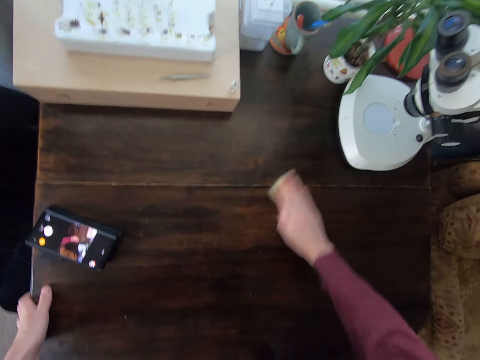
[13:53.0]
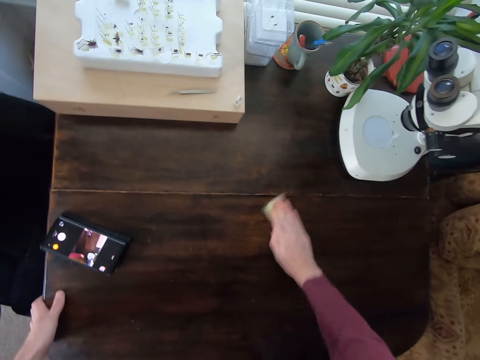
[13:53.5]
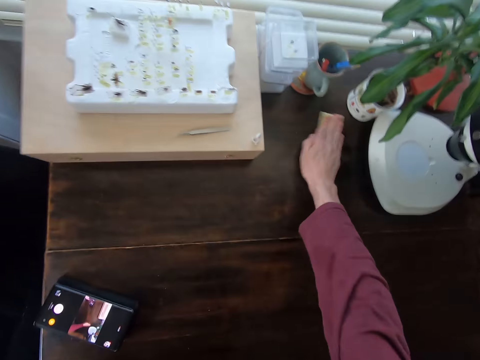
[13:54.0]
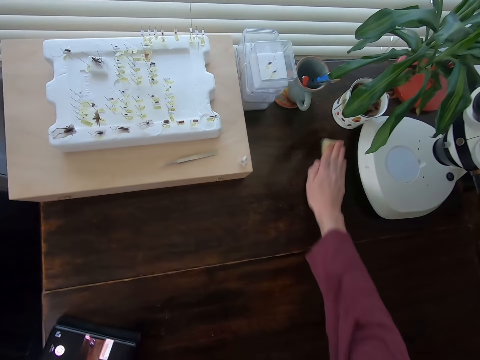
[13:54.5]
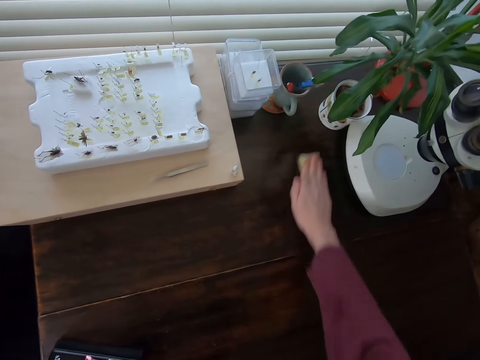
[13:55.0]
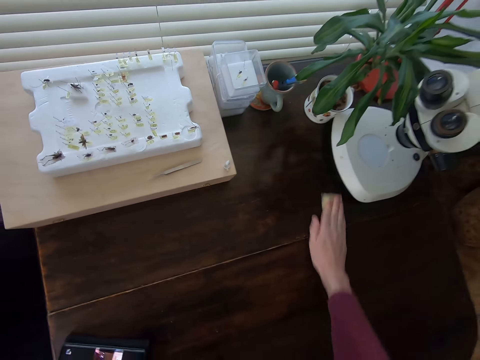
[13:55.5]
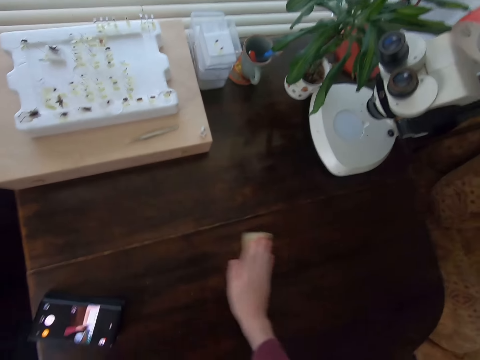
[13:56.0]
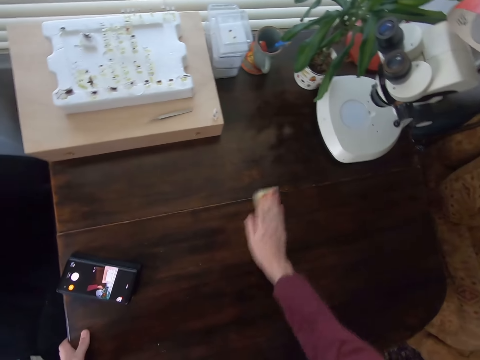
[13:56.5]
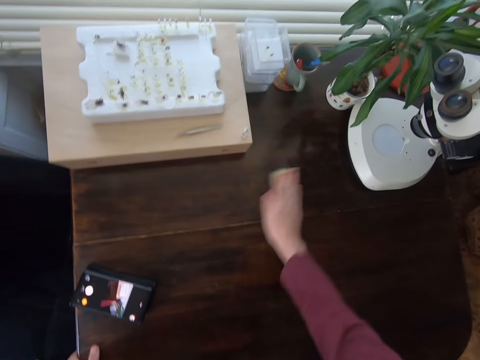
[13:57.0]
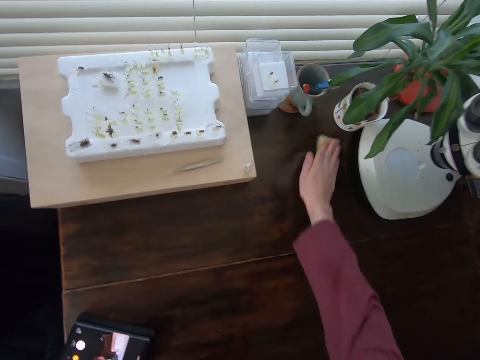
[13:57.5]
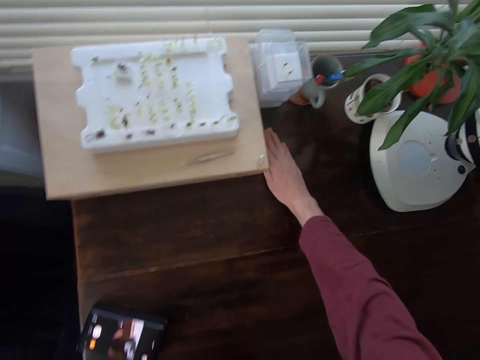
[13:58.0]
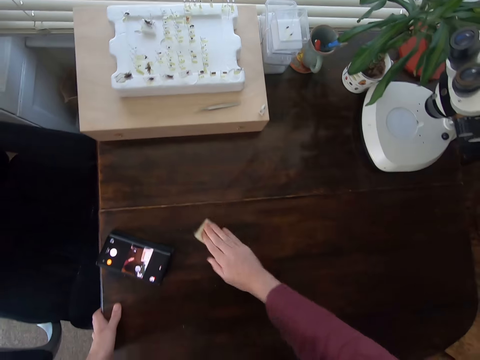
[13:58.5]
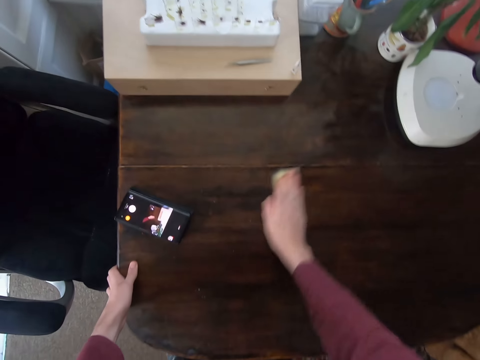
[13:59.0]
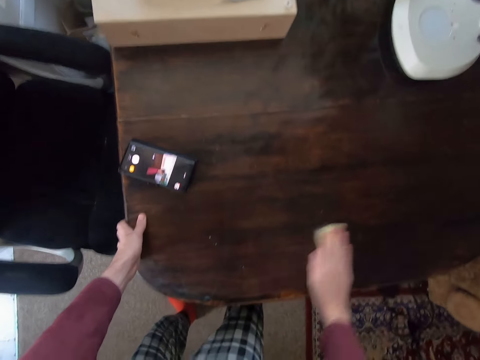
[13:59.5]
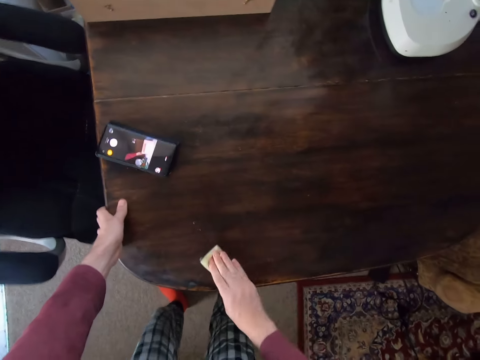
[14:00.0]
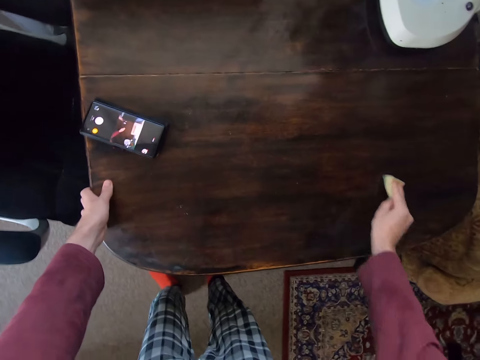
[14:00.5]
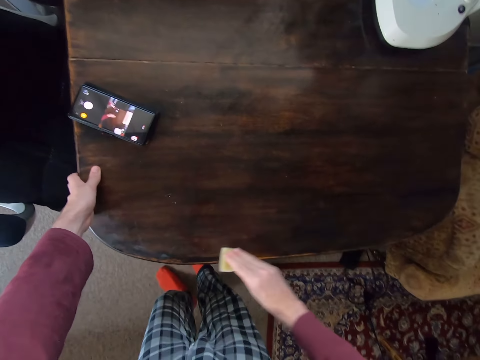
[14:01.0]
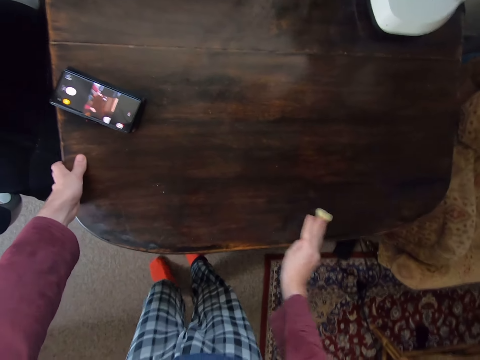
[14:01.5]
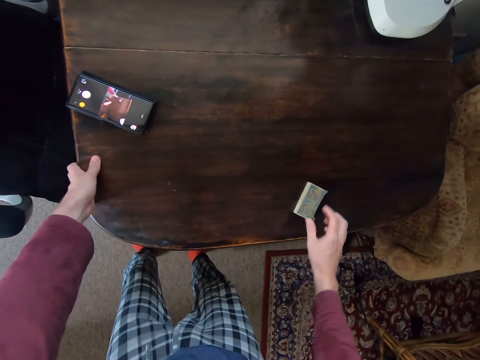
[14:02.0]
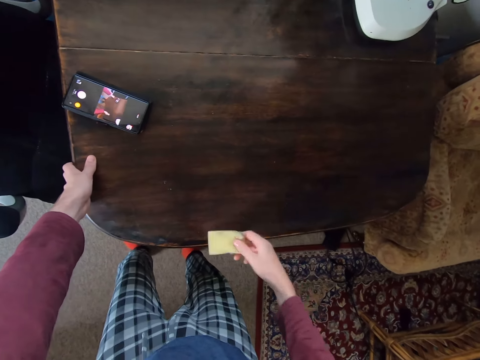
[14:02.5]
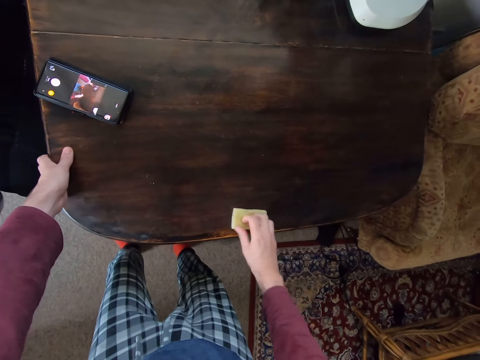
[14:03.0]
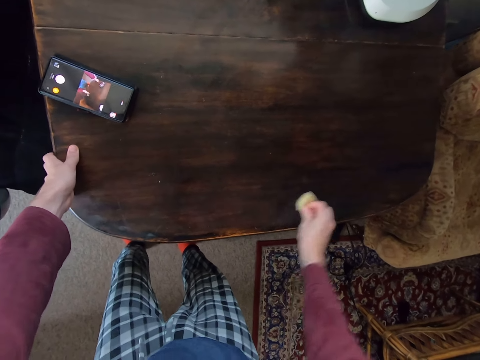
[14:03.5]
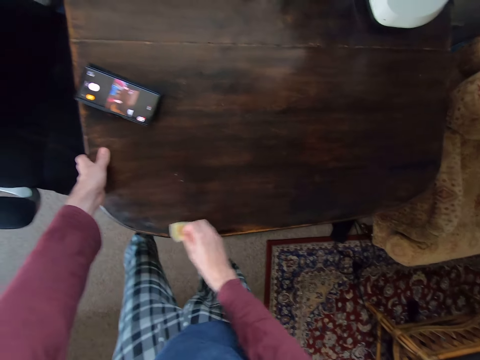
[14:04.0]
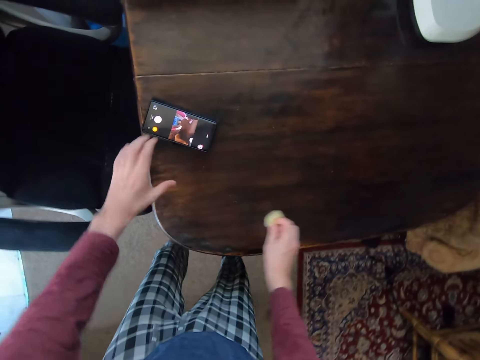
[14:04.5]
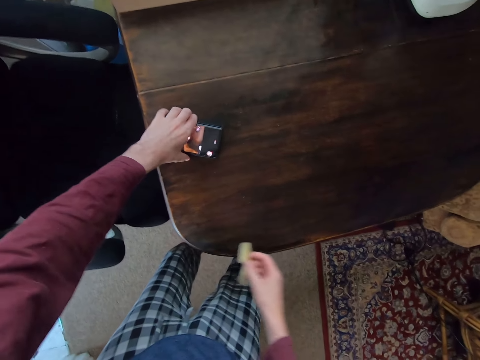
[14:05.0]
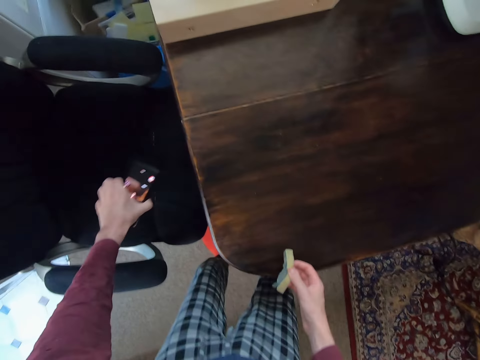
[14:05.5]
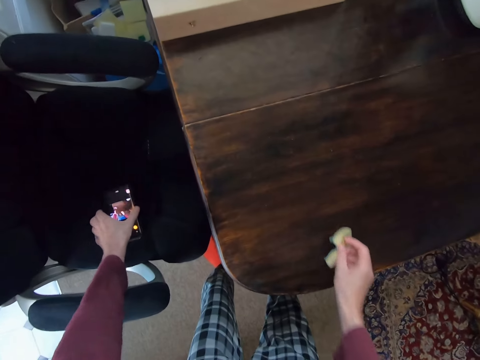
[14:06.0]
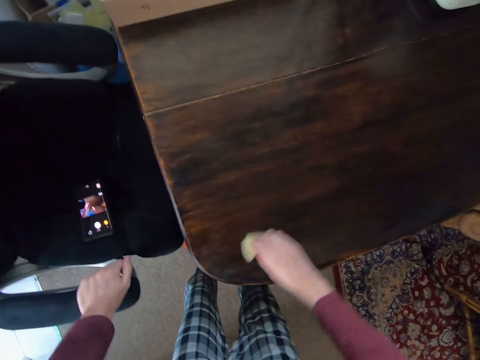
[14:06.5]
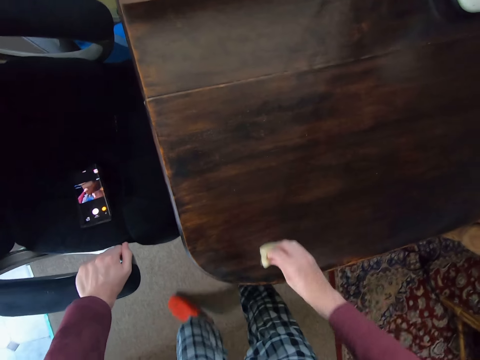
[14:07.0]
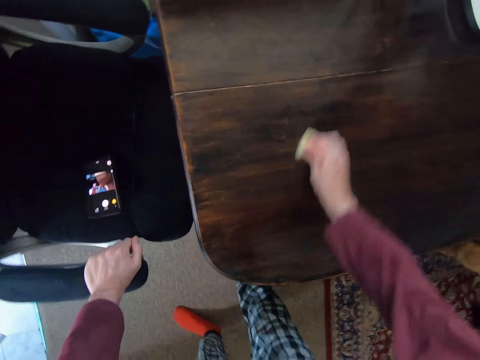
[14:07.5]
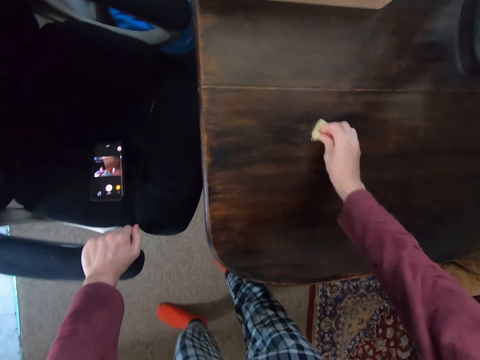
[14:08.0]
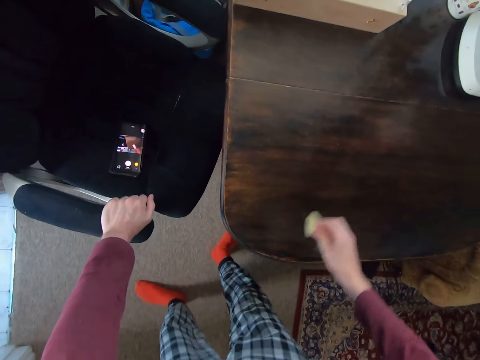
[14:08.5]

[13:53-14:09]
The camera wearer picks up the phone. They put the phone on the chair. They rub the couch. They clean the table.

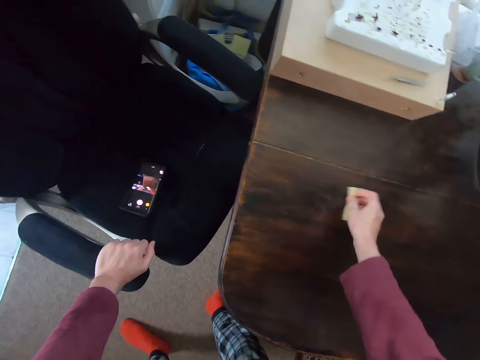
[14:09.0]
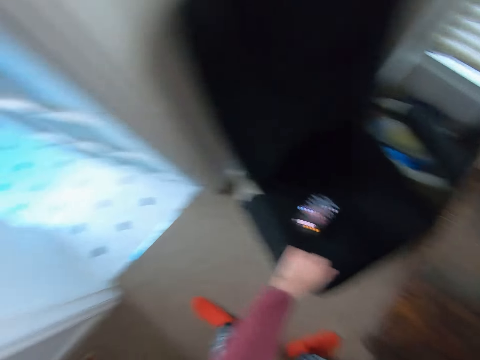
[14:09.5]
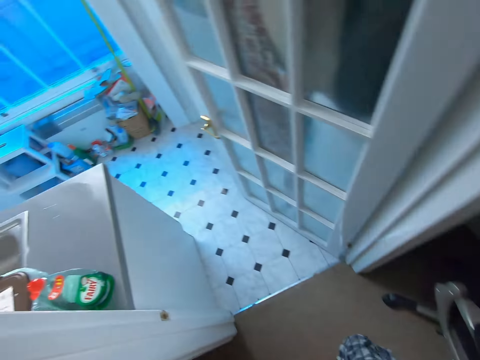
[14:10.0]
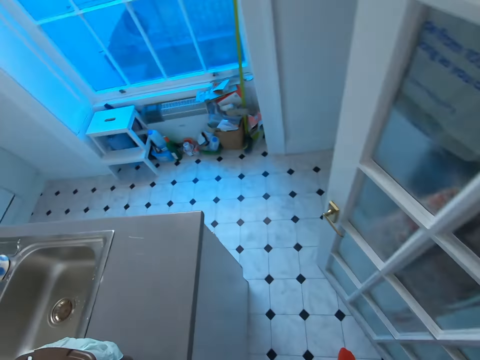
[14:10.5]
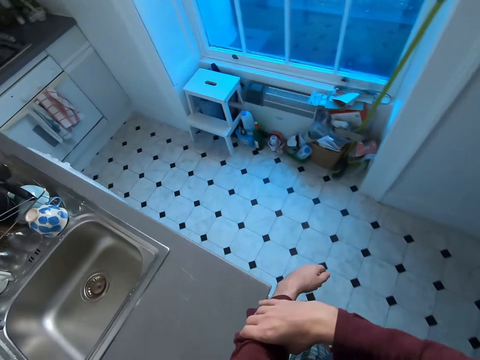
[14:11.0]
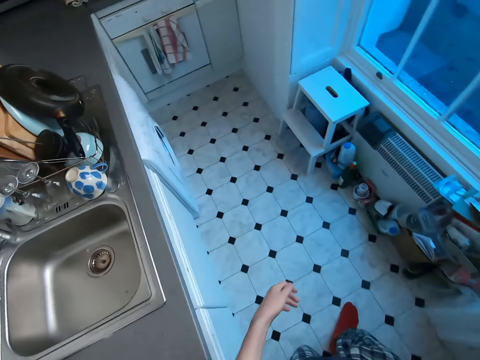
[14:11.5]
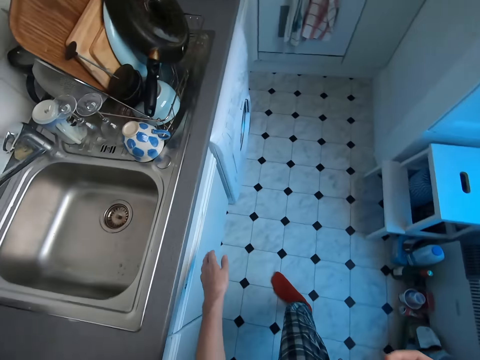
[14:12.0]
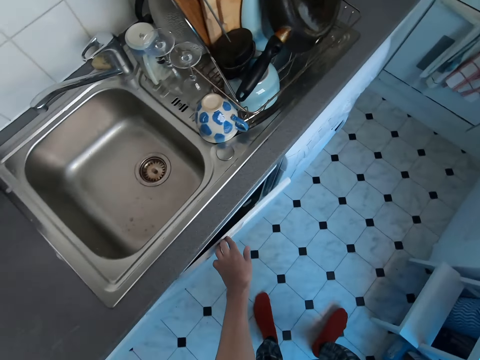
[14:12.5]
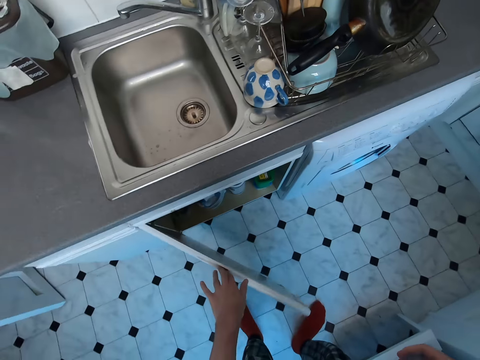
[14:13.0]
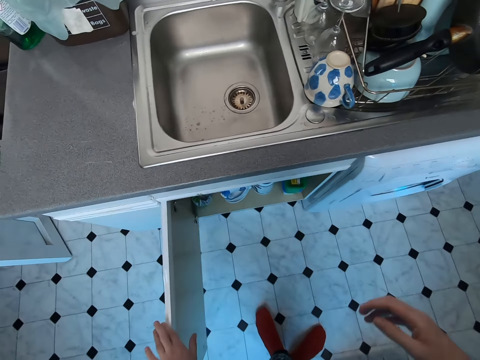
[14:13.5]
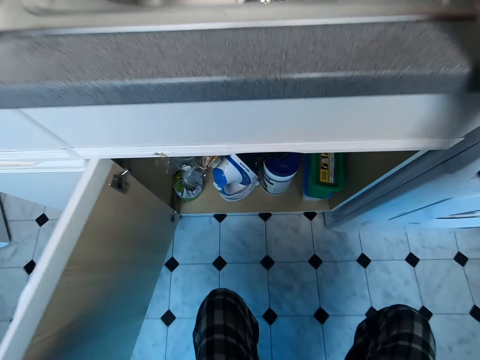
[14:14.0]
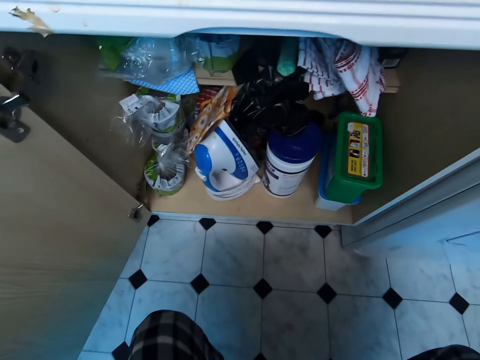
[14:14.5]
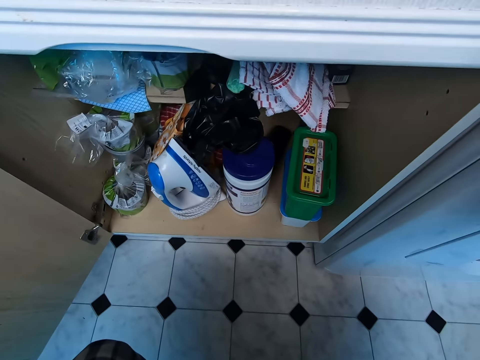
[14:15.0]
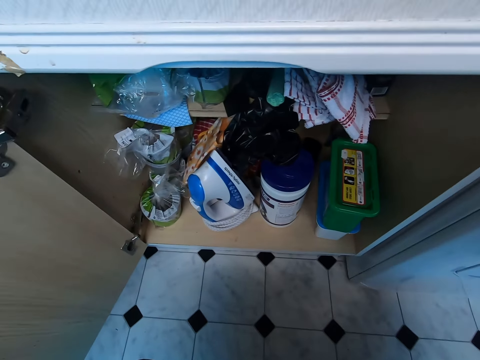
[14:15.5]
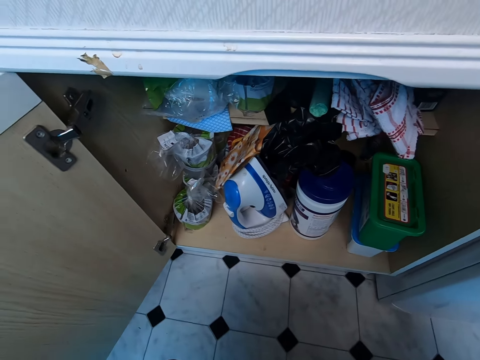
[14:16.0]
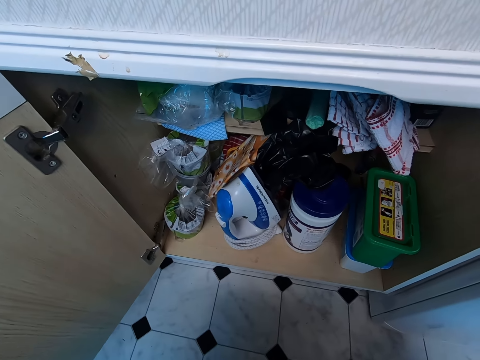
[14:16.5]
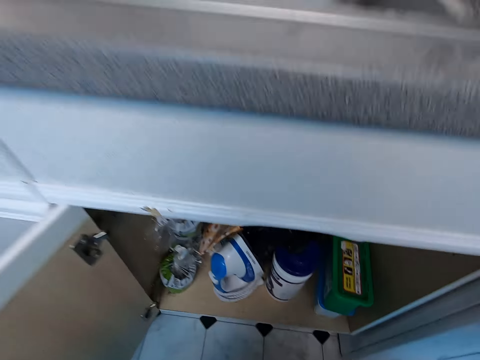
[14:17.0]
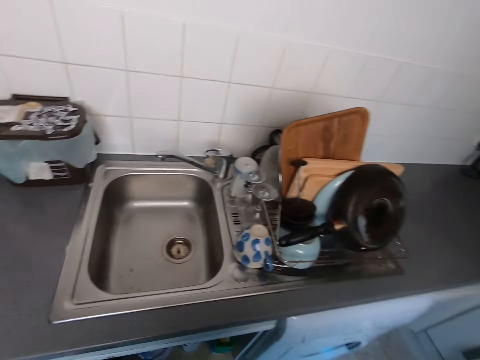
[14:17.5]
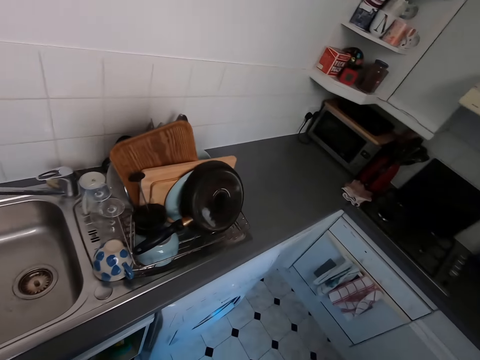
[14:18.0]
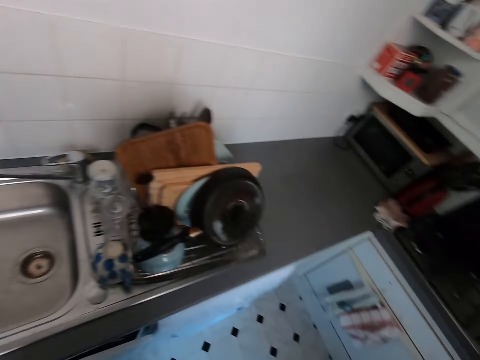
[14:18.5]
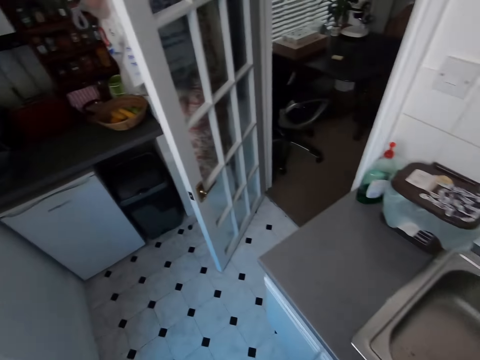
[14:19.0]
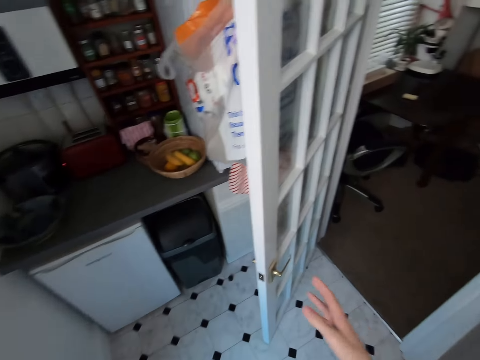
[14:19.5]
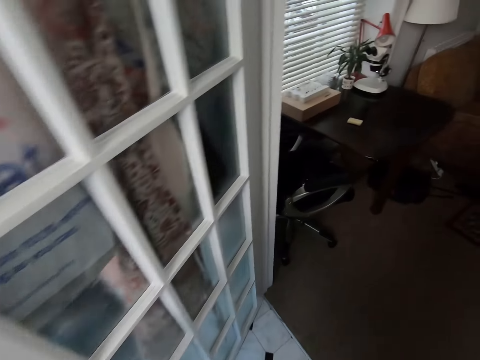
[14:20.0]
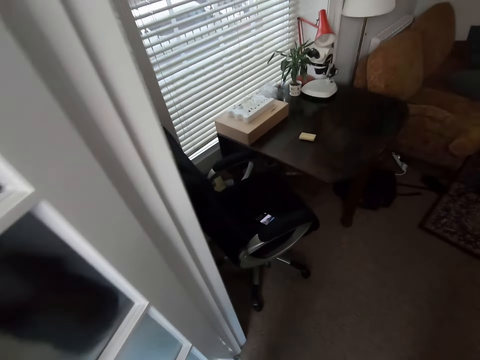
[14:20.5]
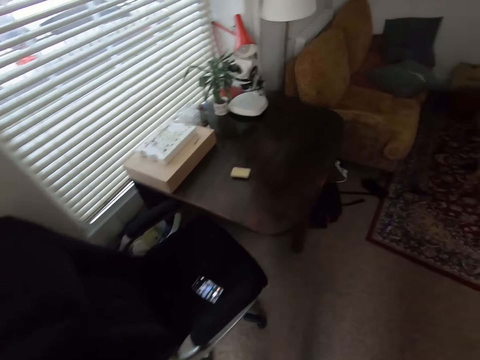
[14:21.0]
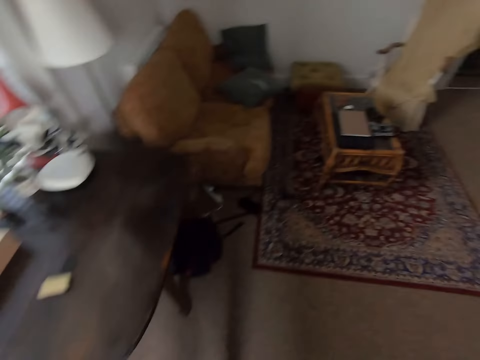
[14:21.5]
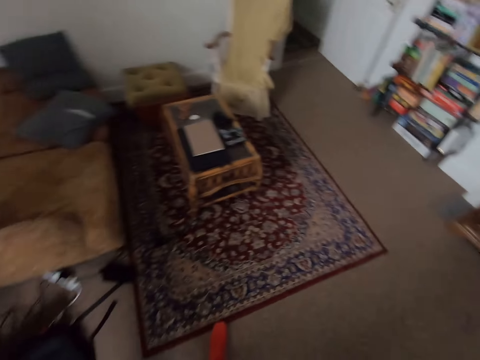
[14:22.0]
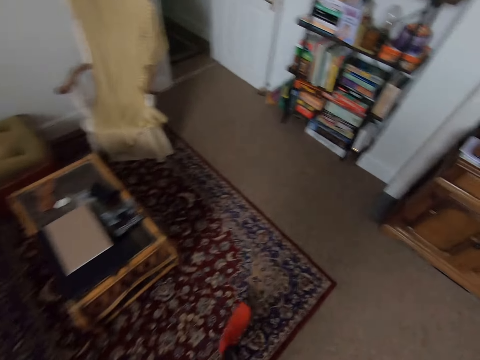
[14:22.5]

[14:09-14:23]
The camera wearer puts down the sponge. They walk. They open the cabinet. They kneel down. They look in the cabinet. They walk.
